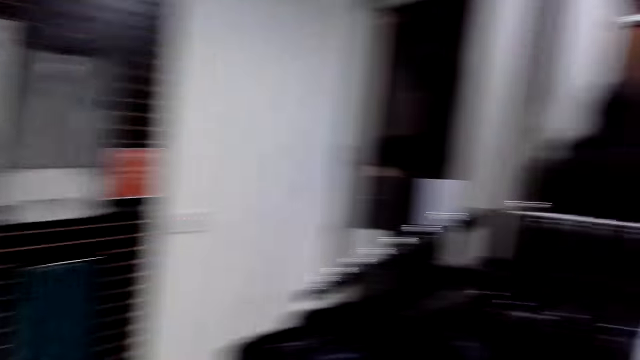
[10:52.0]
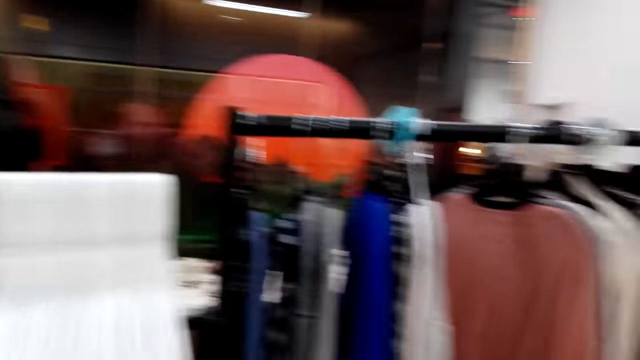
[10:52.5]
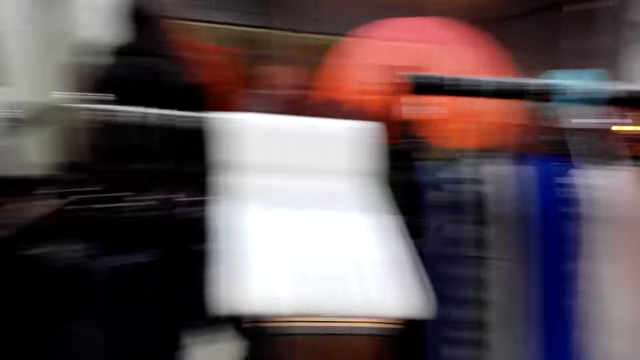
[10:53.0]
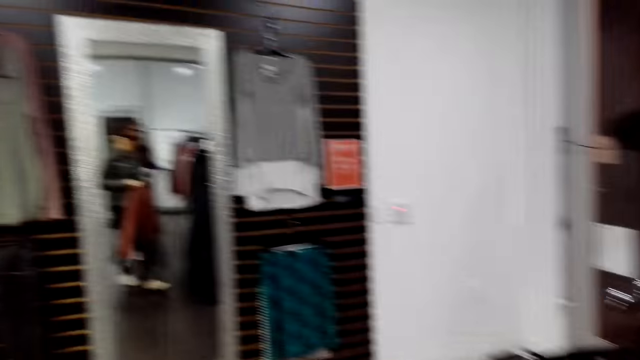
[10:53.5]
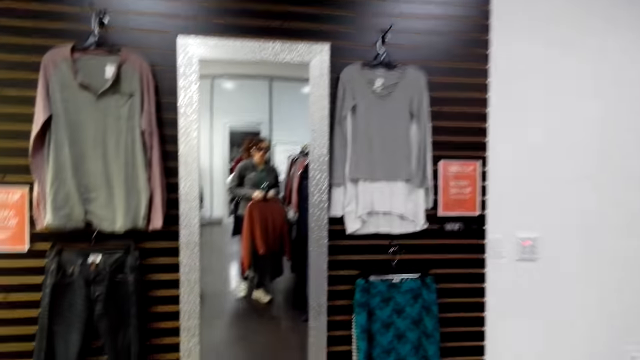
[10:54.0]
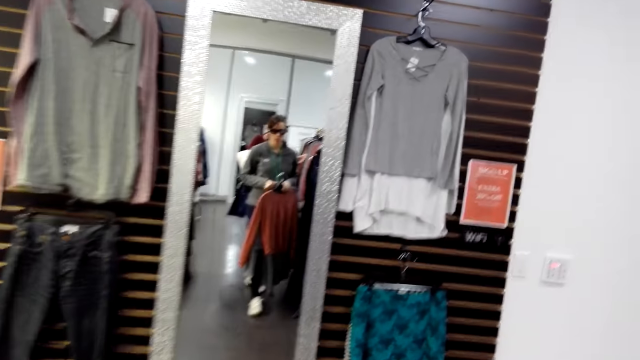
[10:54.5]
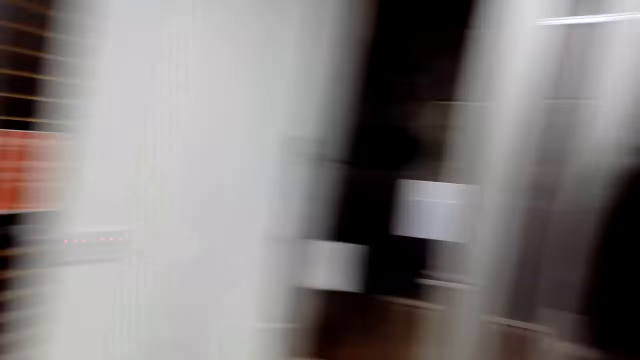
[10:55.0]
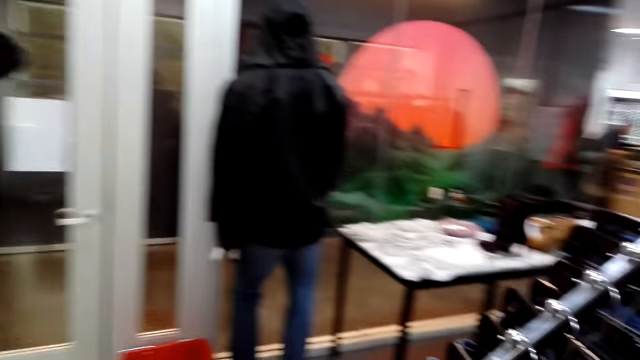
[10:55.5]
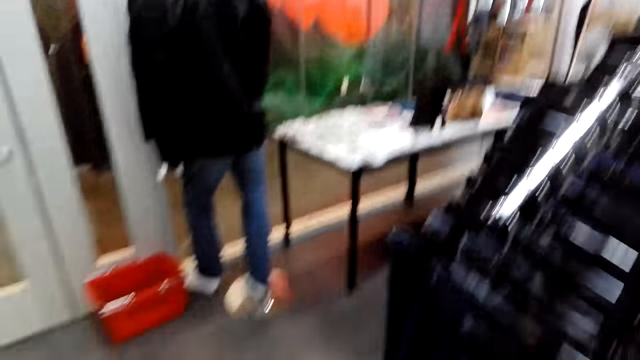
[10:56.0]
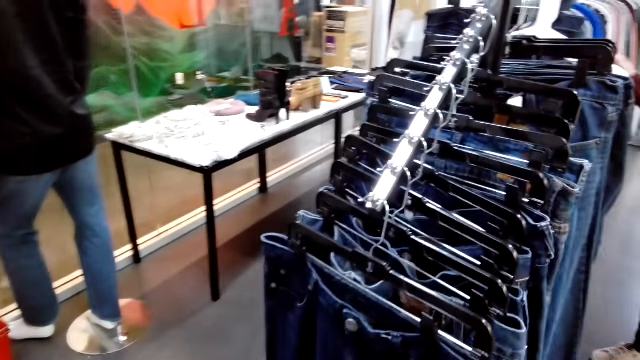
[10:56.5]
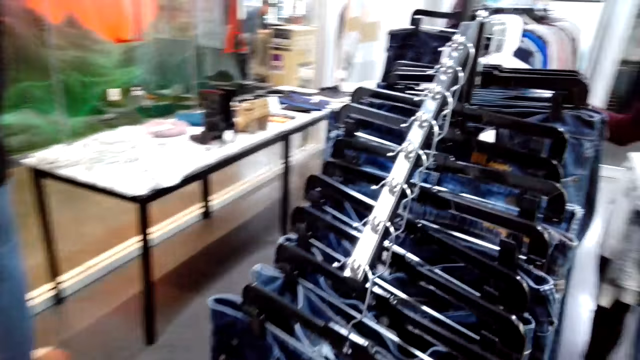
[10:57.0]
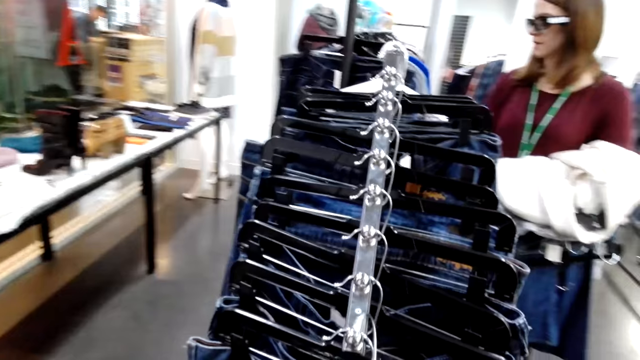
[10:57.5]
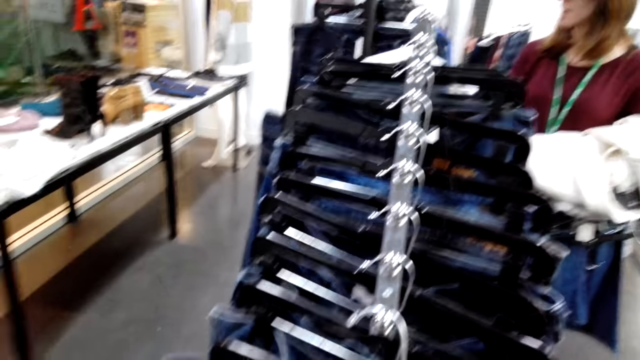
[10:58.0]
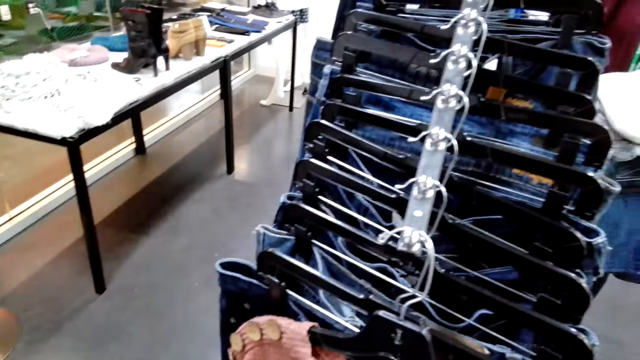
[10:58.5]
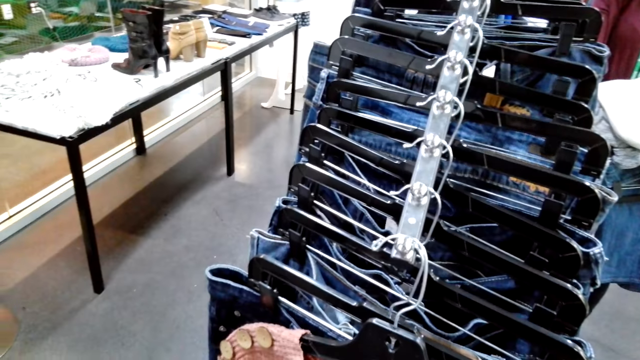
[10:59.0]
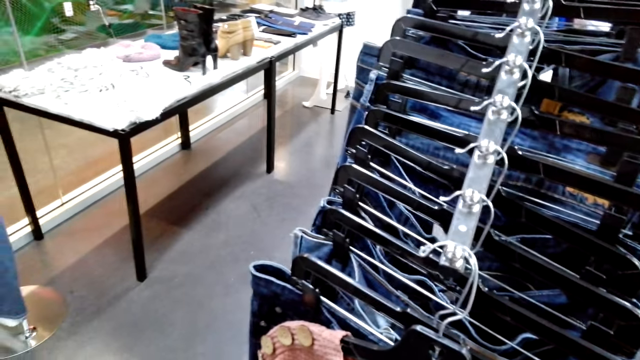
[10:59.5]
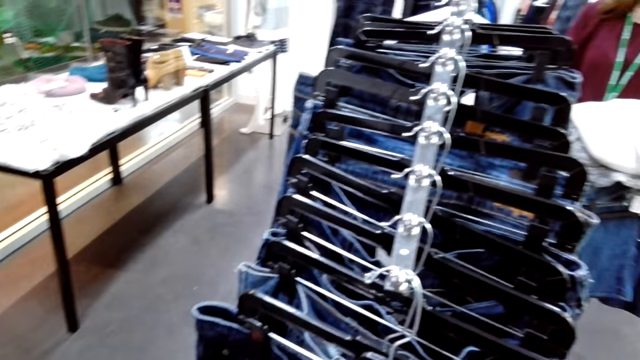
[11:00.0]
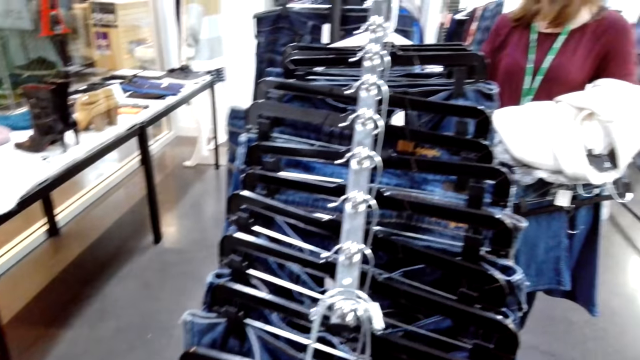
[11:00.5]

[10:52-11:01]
The camera wearer looks around. They walk in the store. They carry a sweater top. They look at the cloths. They hang a trouser.

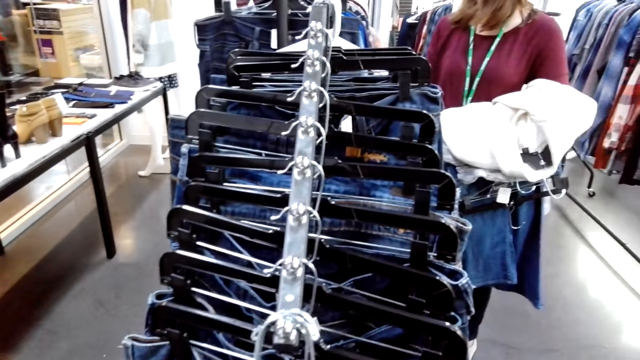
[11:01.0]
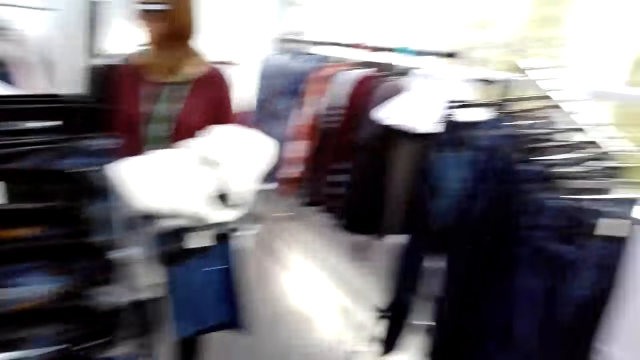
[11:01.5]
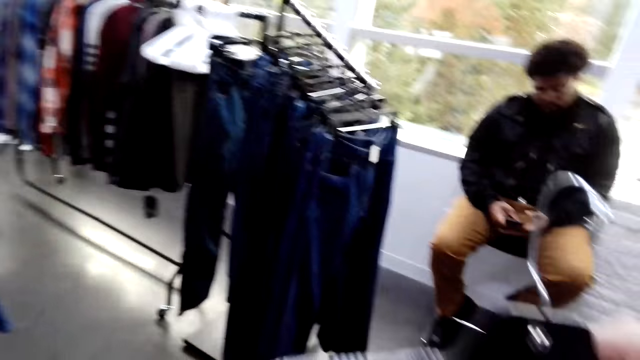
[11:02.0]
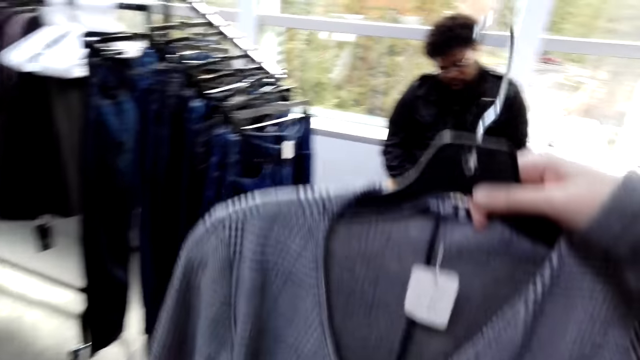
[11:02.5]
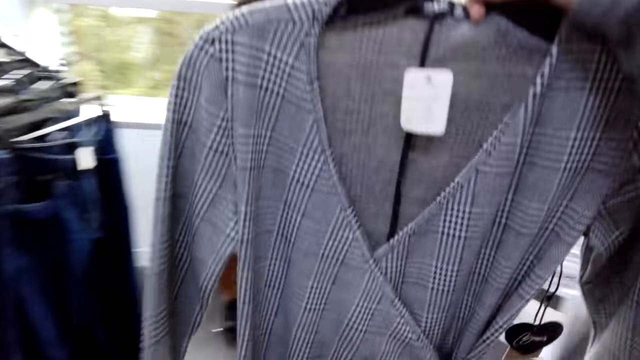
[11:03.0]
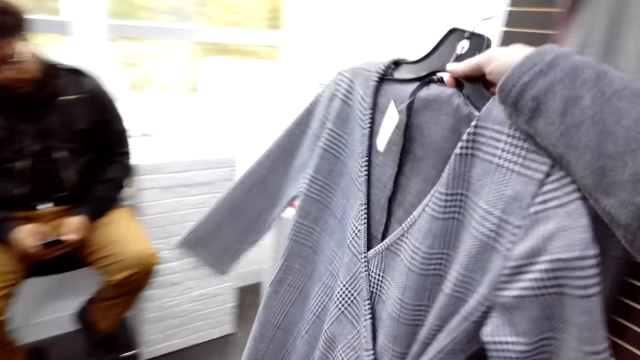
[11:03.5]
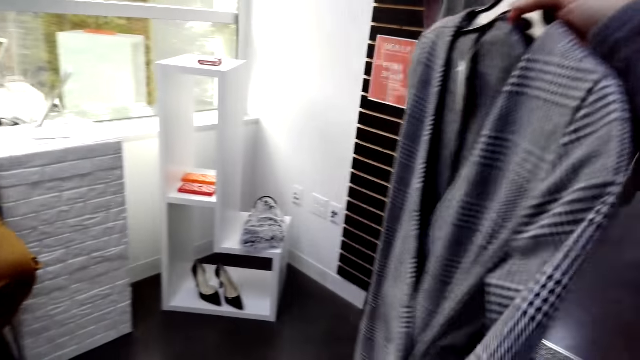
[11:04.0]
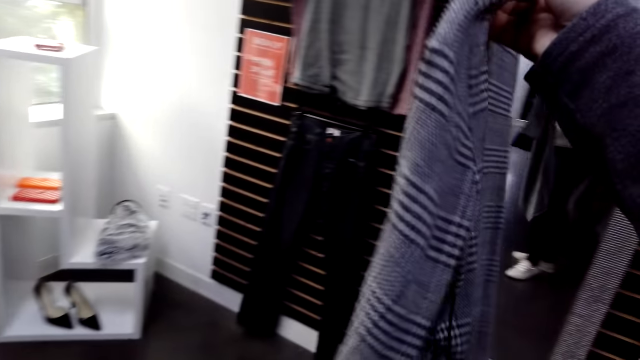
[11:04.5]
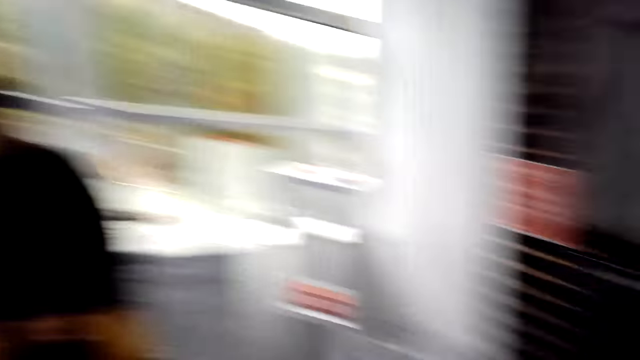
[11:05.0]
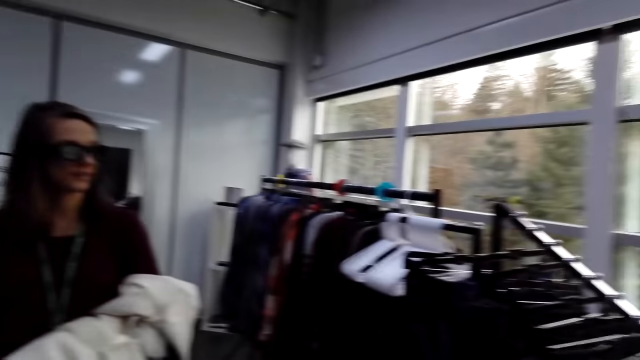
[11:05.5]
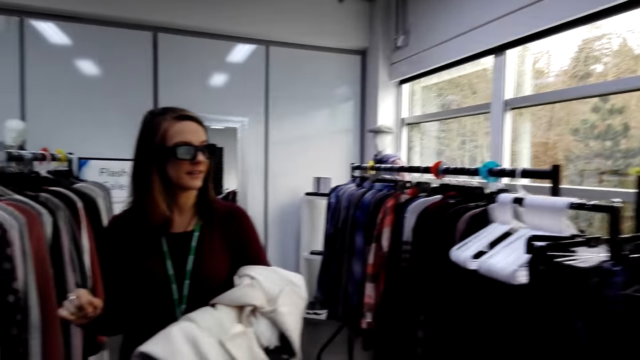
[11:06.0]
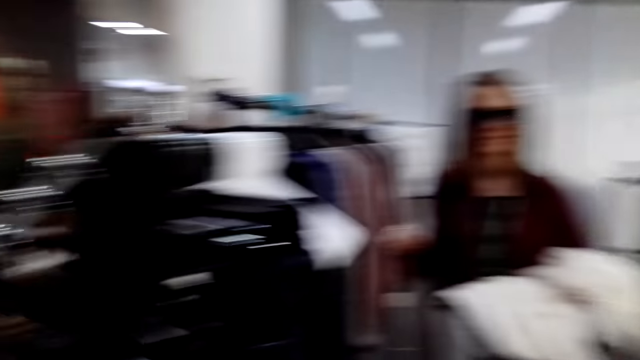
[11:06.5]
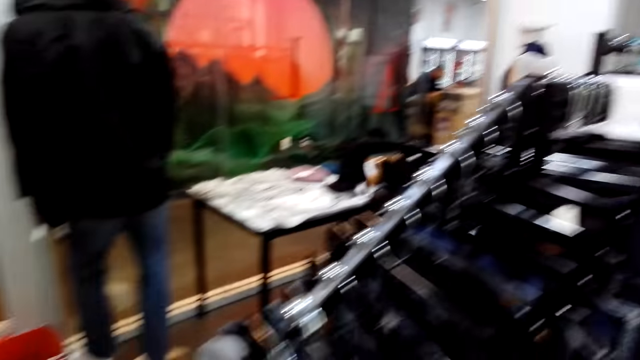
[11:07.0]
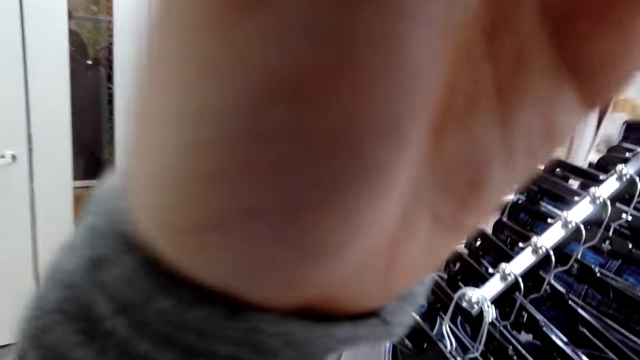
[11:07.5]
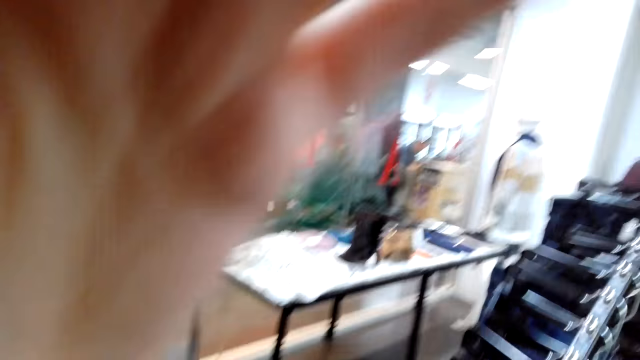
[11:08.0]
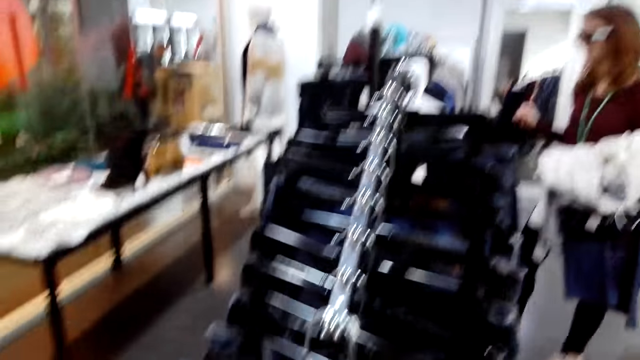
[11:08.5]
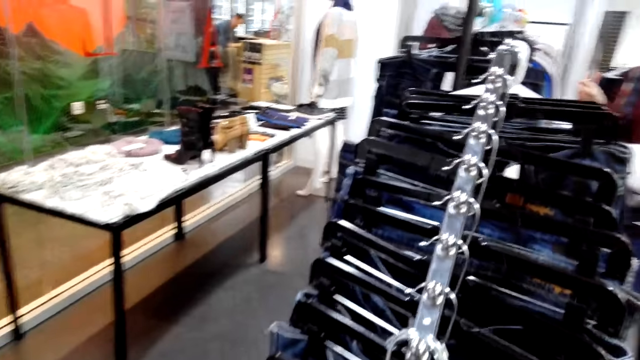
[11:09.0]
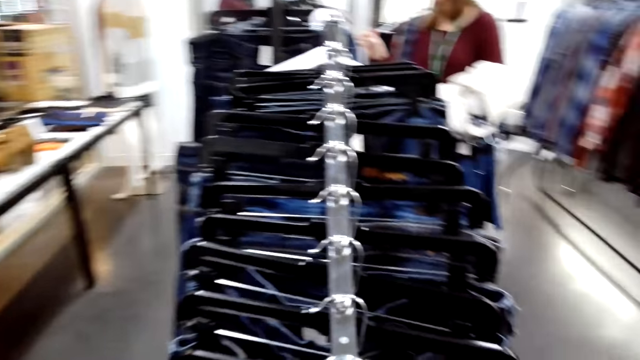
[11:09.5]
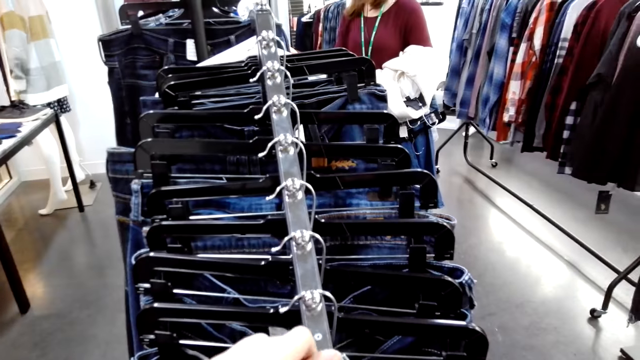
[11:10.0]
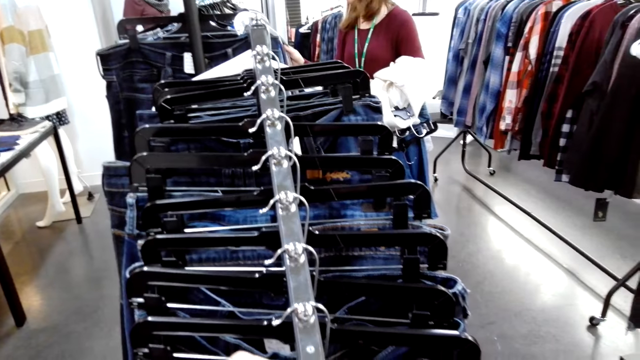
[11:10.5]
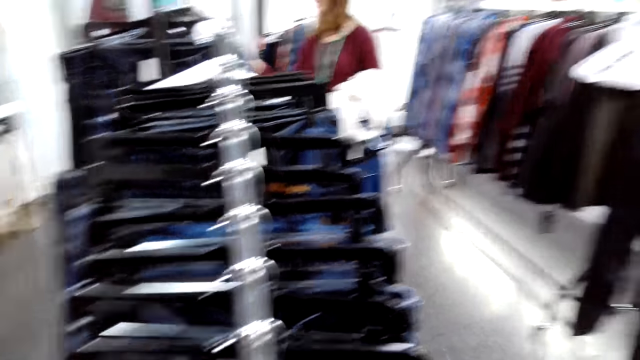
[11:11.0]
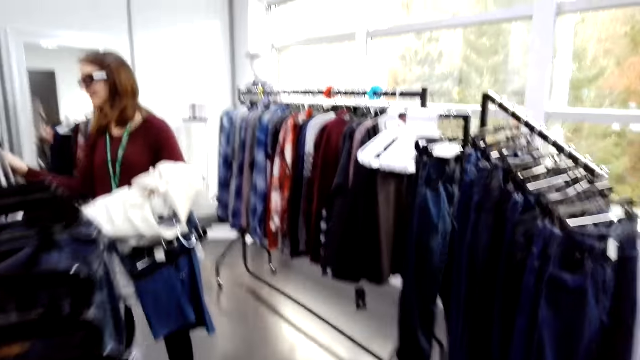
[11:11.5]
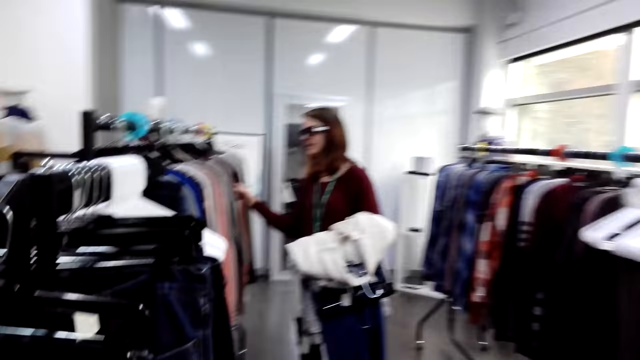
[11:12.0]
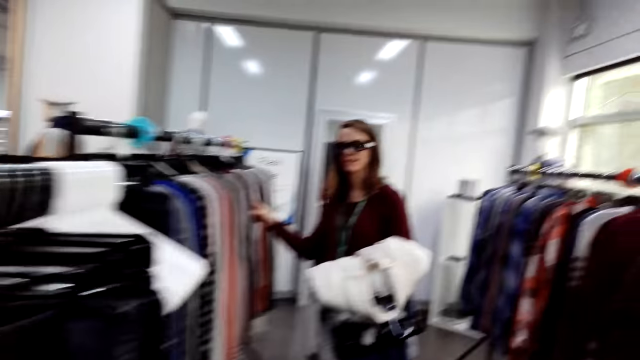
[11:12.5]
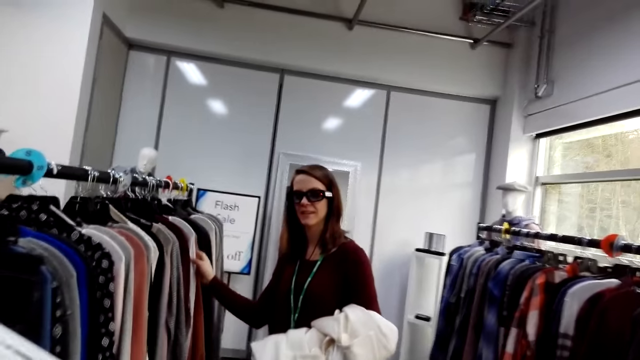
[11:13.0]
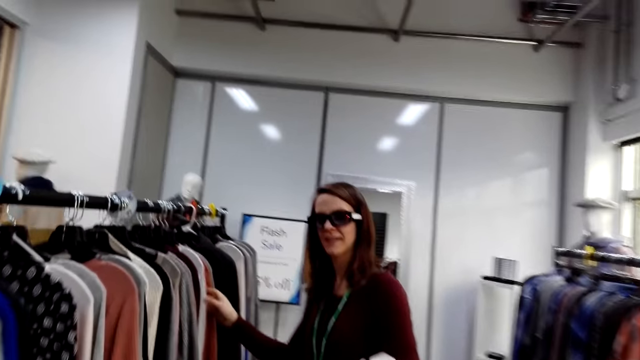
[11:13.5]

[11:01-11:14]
The camera wearer turns around. They lift the cloths. They turn the cloths. They look around the store. They touch the camera. They adjust the camera. They hang a cloth. They converse to the woman. They walk to the woman.
